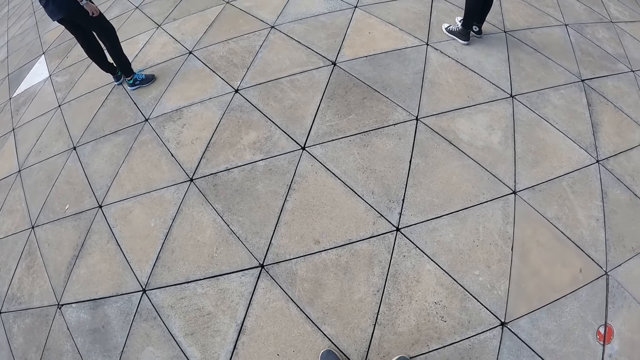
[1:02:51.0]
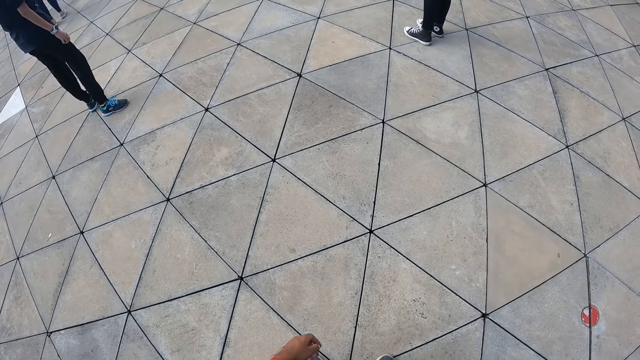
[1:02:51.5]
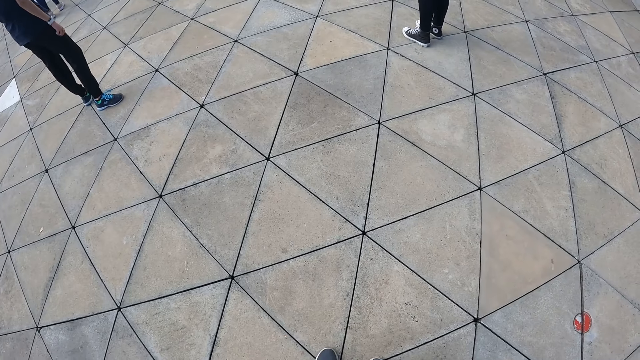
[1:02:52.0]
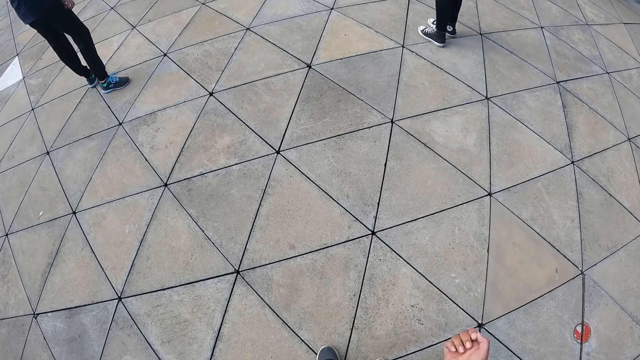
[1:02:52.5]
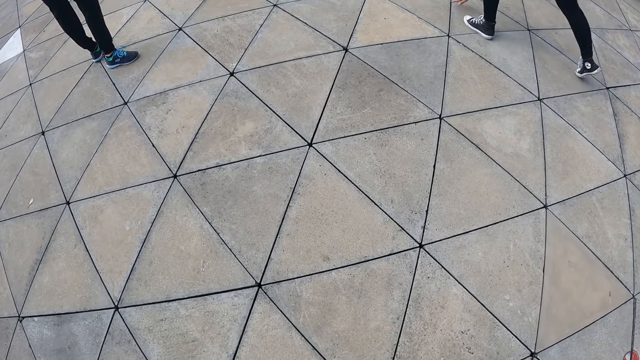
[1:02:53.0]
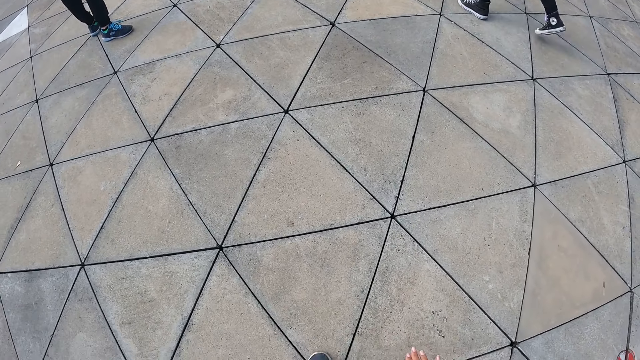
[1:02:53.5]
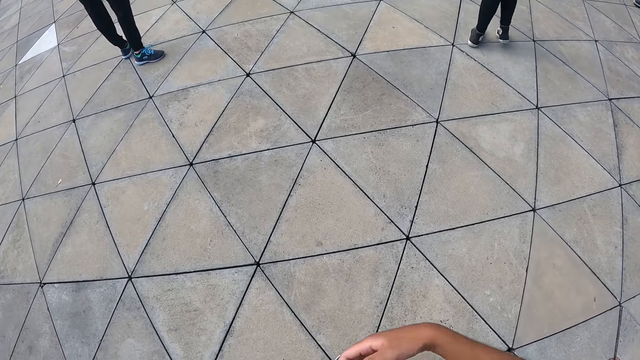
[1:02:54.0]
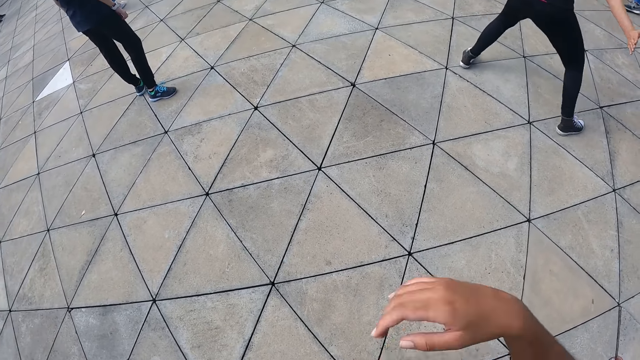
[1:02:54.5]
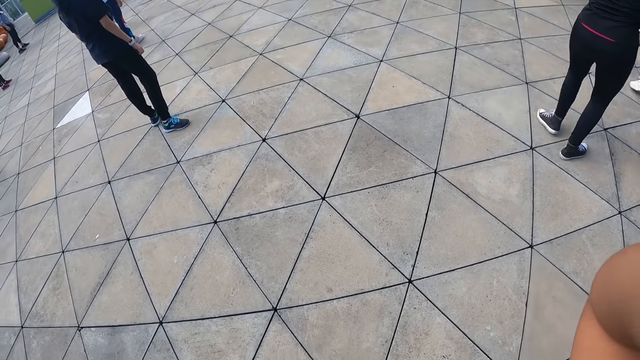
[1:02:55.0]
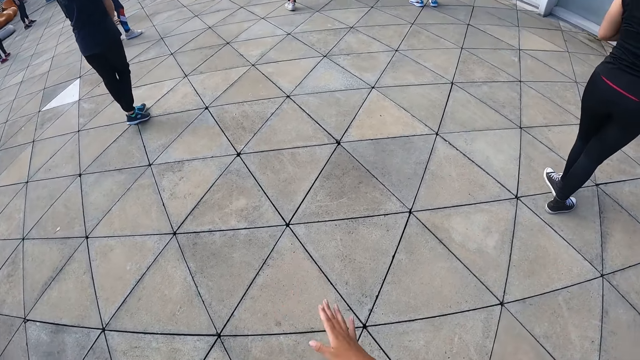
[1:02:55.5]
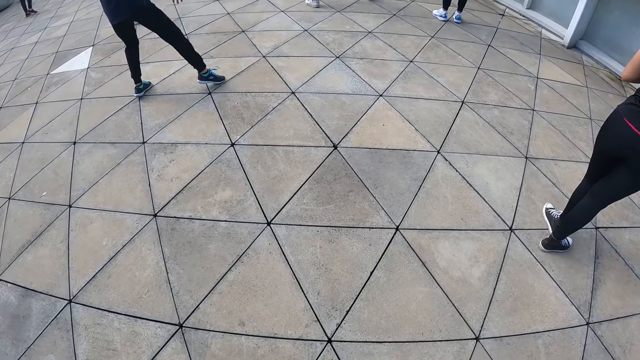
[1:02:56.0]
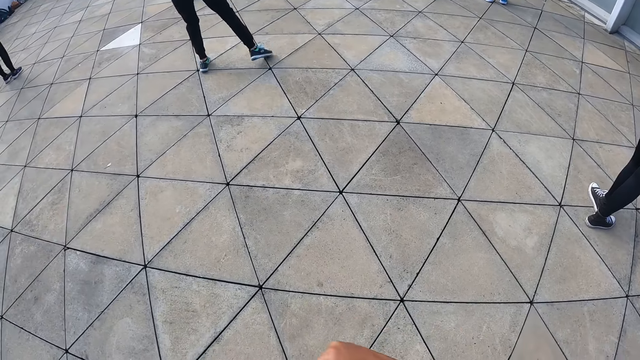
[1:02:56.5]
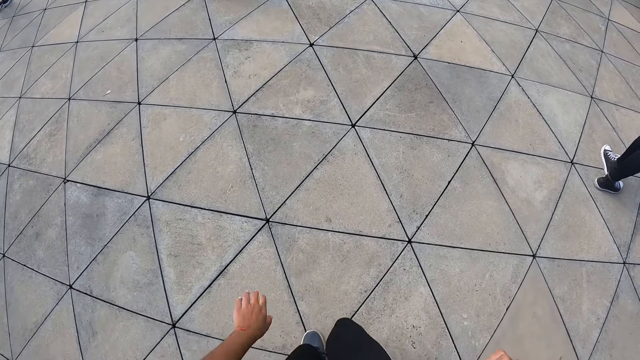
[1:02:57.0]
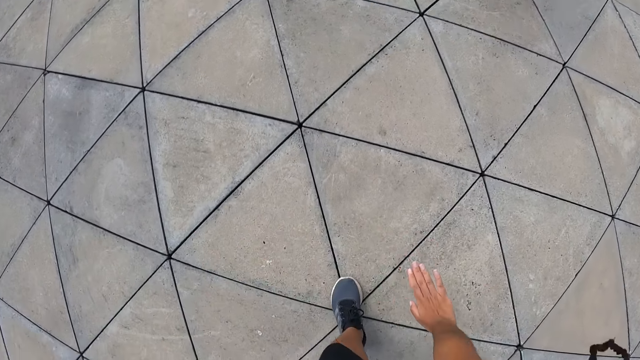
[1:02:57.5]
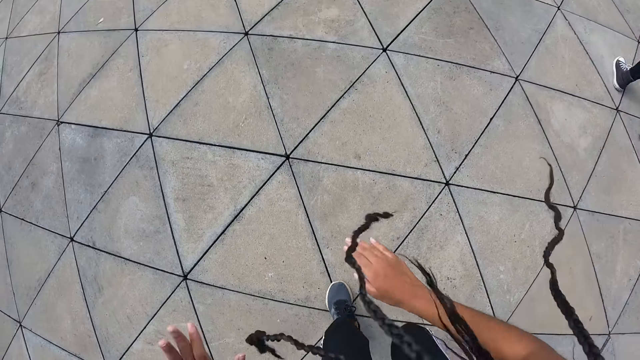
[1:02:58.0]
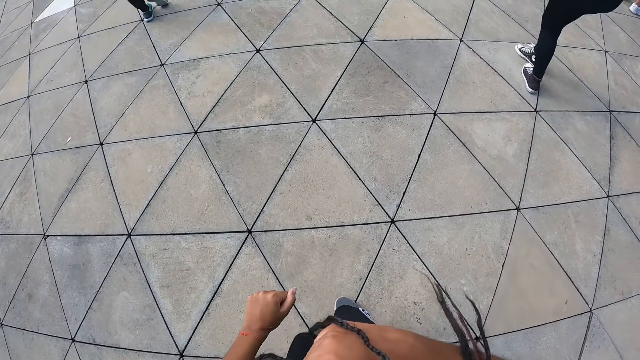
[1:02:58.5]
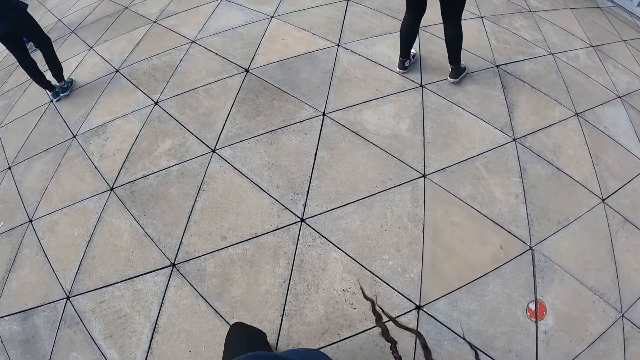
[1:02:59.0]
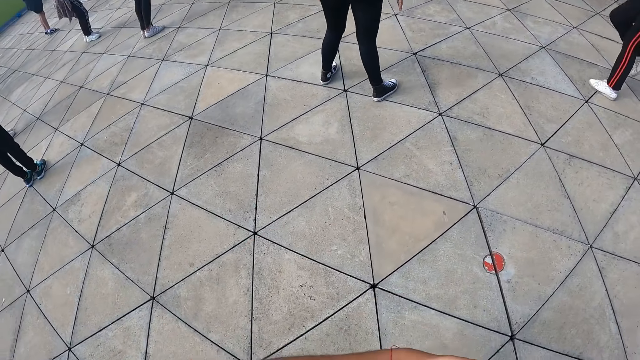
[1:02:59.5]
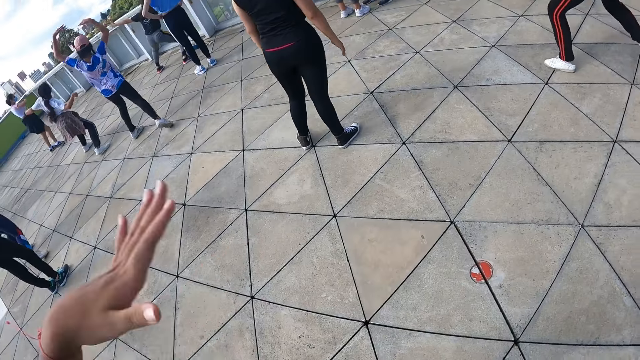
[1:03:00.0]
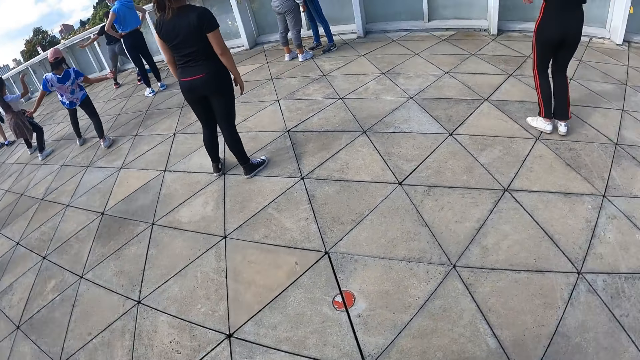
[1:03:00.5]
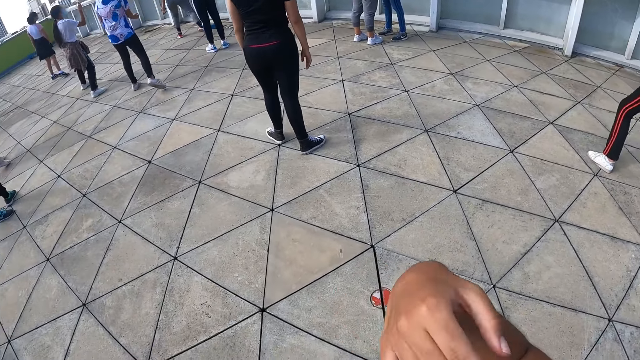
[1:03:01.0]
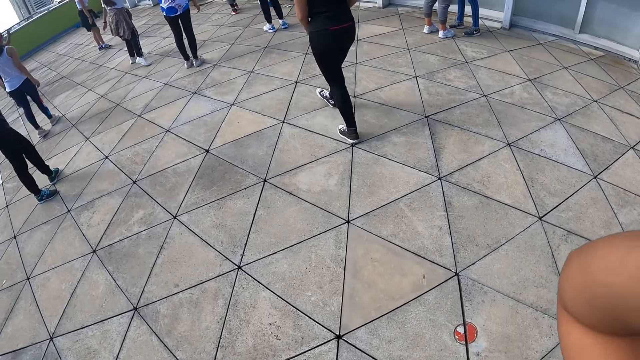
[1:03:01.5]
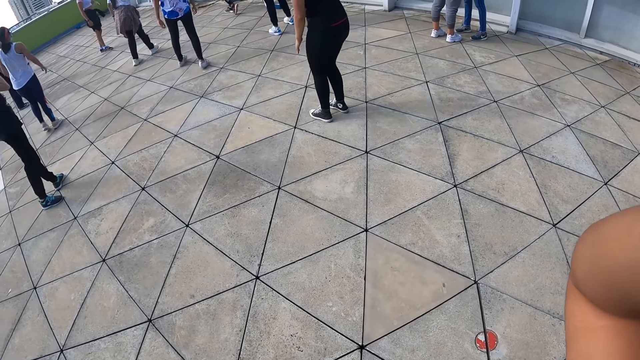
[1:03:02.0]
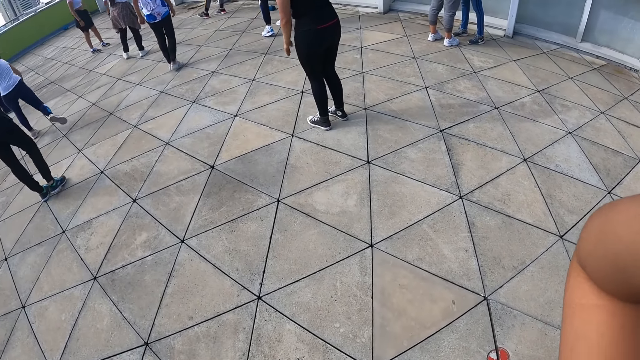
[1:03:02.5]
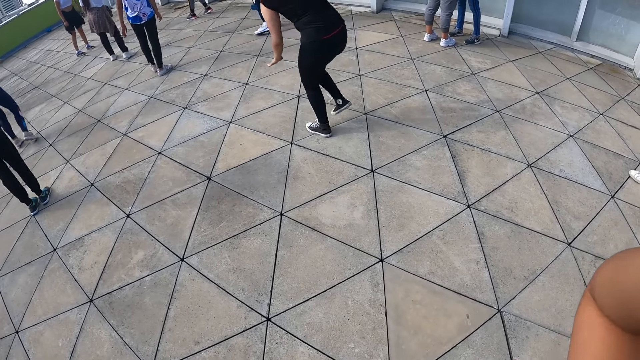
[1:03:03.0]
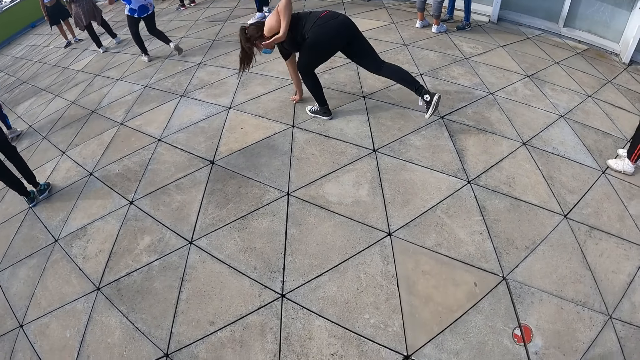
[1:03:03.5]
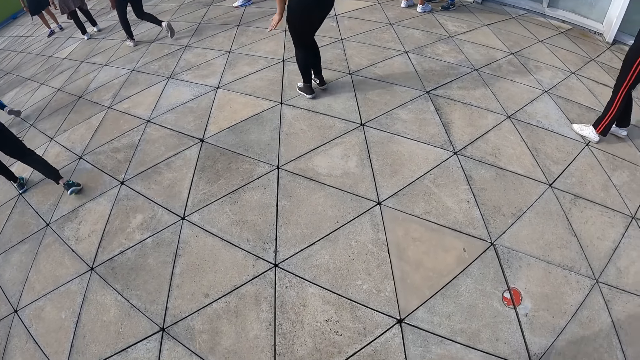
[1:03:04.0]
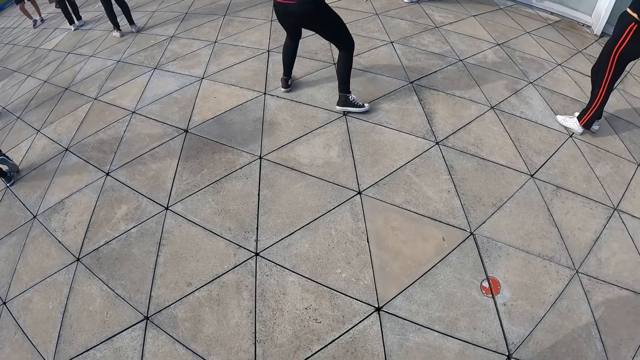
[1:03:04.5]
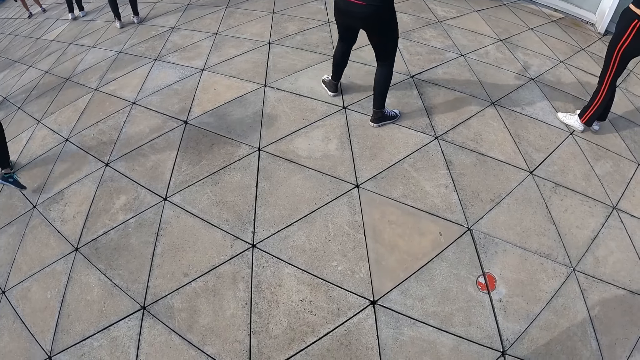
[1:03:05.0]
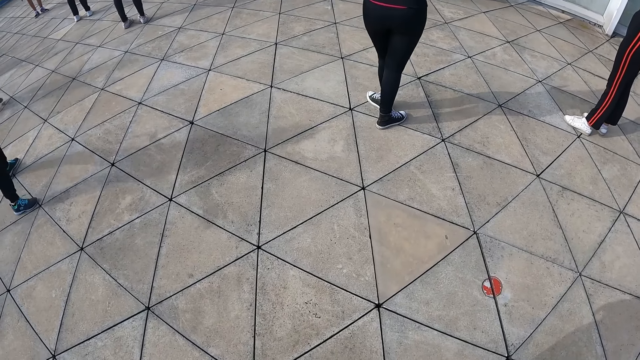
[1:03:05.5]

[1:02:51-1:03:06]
A person practices dance moves. The camera wearer raises her right hand. She lowers her right hand. Another person practices dance moves. The camera wearer bends over. She lowers her right hand to the ground. She practices dance moves. She adjusts the braids on her head with her right hand. The first person practices dance moves.

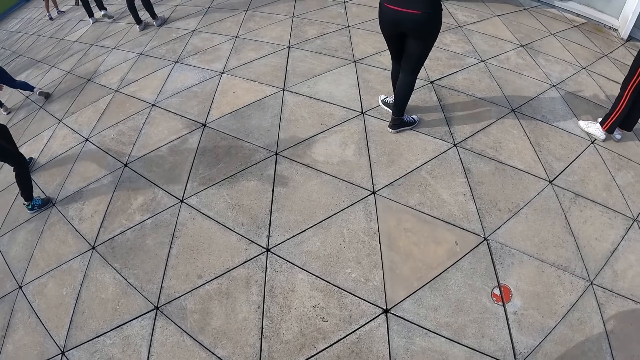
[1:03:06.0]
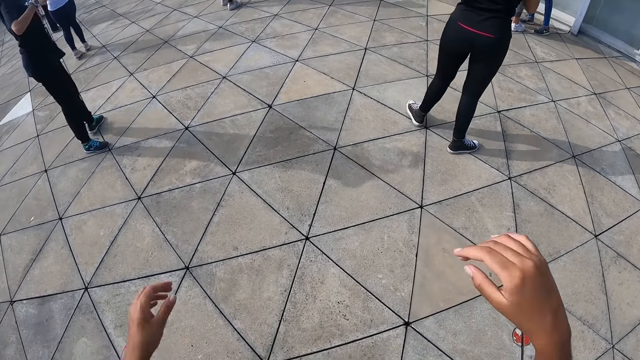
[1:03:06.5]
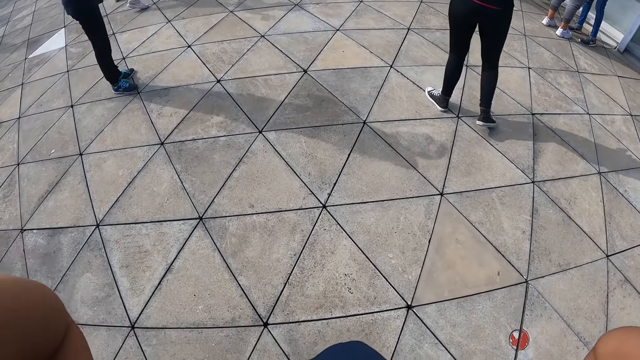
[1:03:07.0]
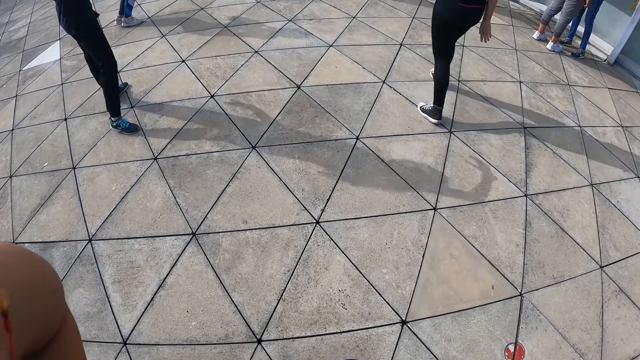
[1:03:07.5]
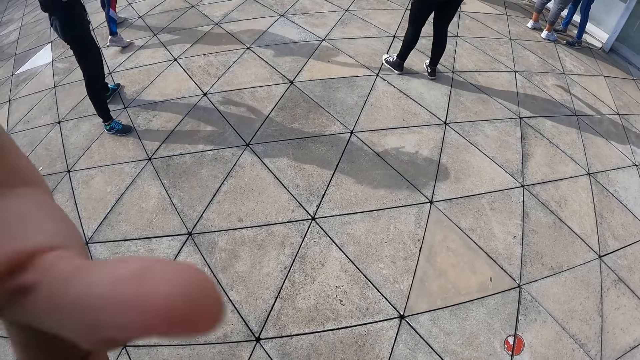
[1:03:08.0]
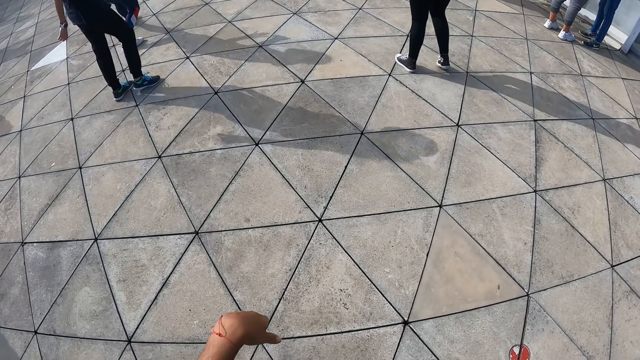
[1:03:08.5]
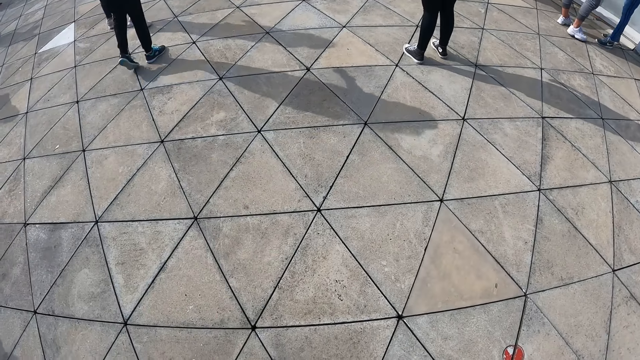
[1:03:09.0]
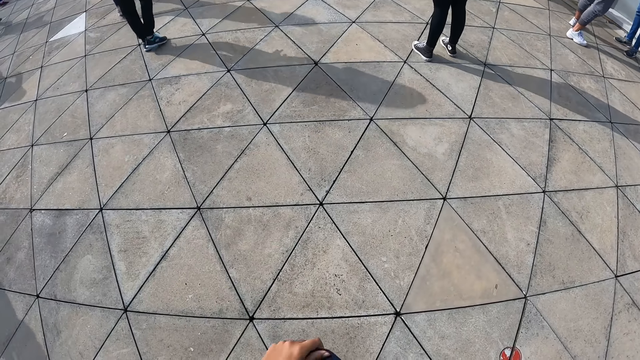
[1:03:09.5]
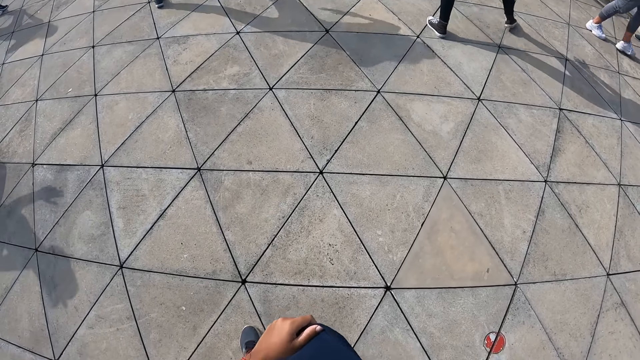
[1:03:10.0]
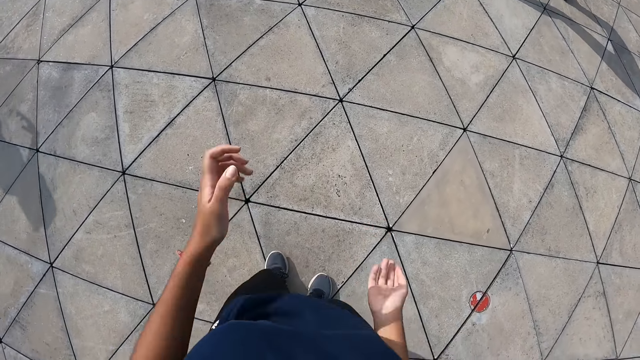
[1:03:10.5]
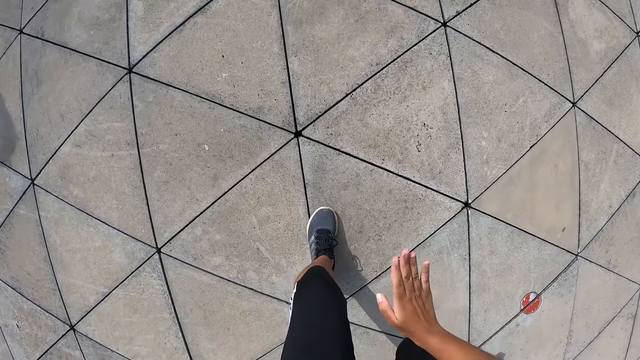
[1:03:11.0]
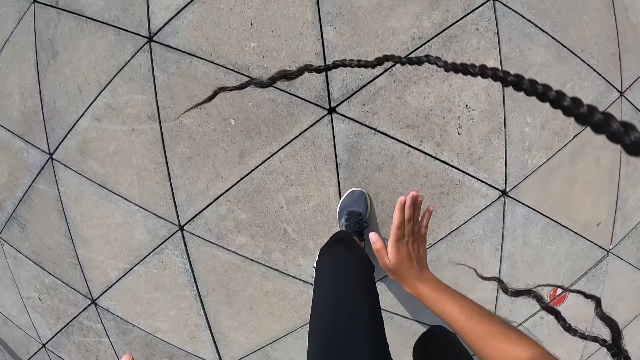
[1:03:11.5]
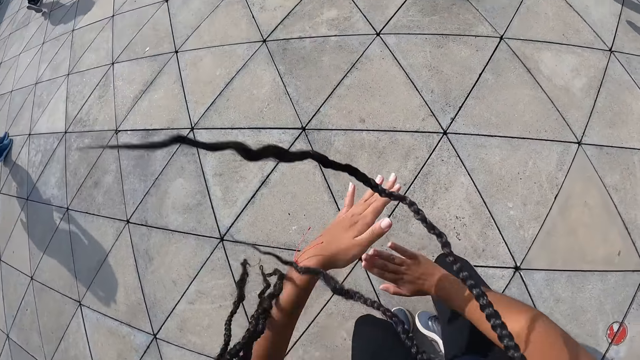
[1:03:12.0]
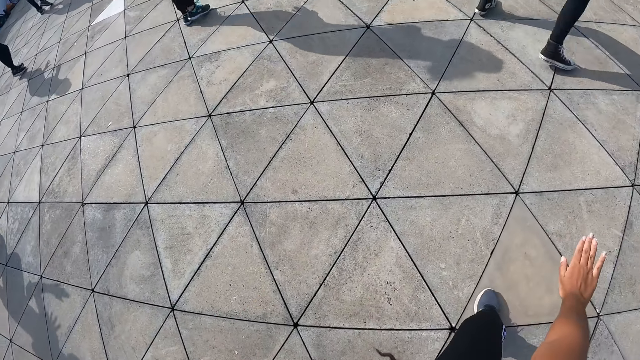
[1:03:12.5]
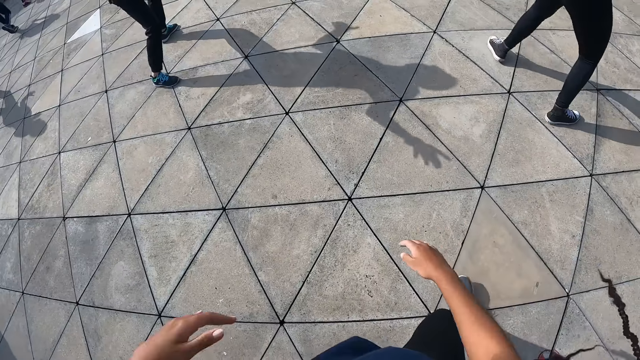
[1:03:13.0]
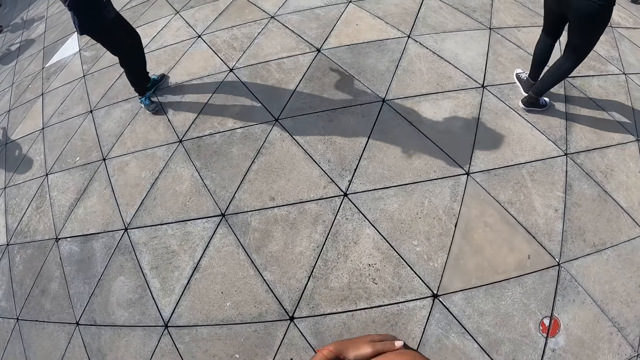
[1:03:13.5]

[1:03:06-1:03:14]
The camera wearer raises her hands towards her head. She lowers her left hand. She gesticulates with her hands, moves with her feet and bends over. She lowers her right hand to the ground. She practices dance moves. She rises.
